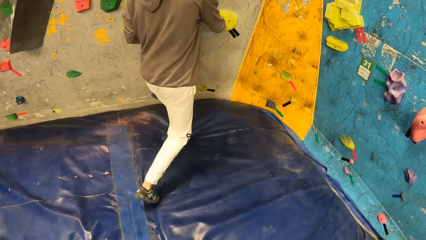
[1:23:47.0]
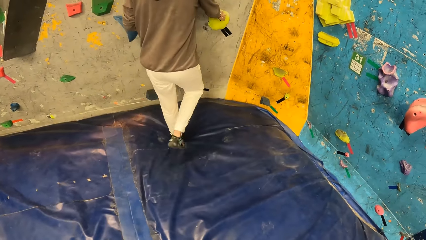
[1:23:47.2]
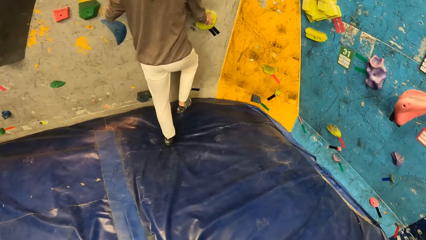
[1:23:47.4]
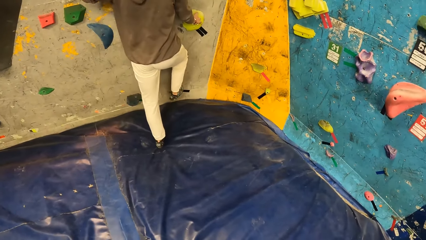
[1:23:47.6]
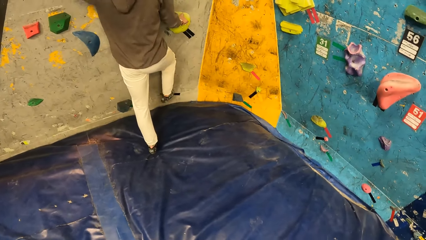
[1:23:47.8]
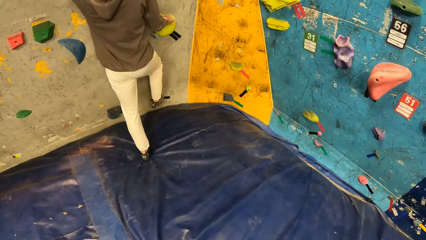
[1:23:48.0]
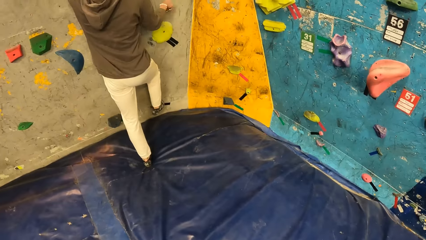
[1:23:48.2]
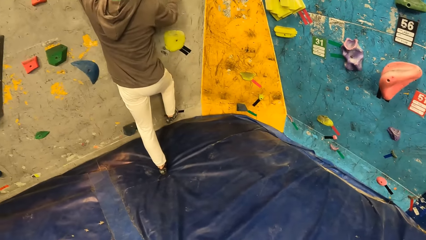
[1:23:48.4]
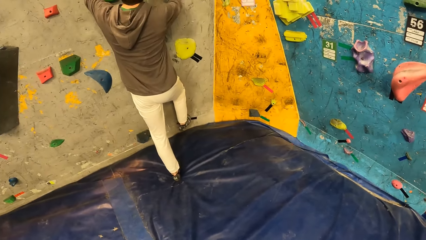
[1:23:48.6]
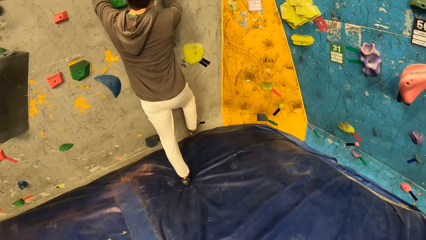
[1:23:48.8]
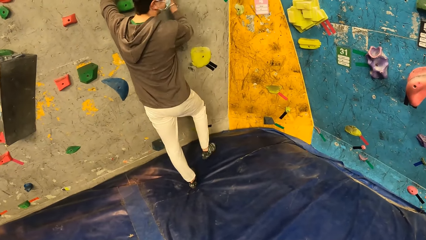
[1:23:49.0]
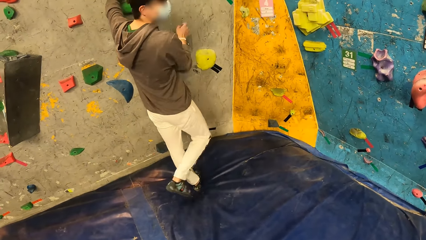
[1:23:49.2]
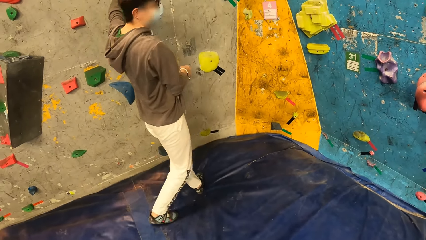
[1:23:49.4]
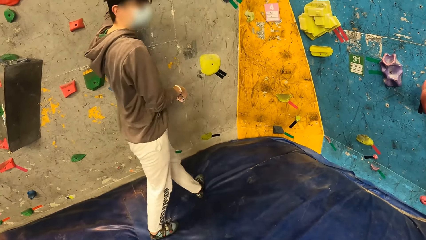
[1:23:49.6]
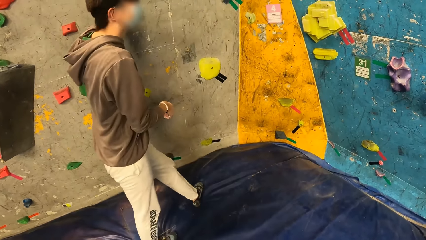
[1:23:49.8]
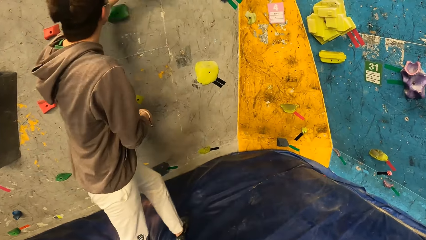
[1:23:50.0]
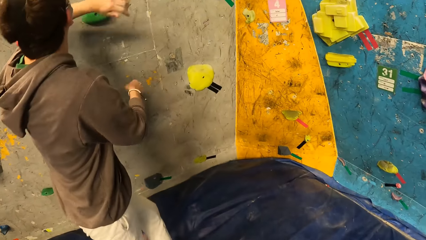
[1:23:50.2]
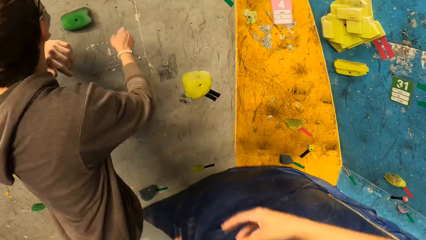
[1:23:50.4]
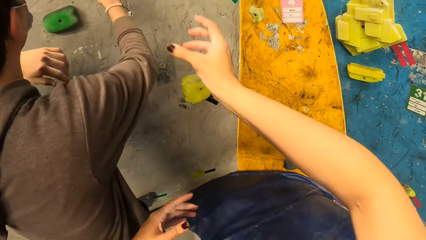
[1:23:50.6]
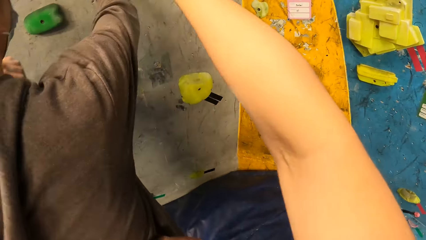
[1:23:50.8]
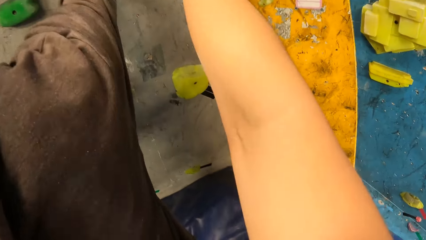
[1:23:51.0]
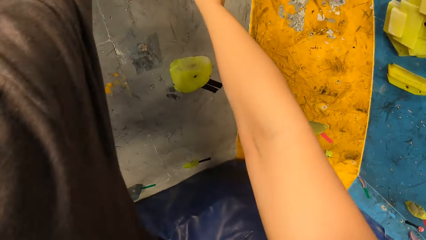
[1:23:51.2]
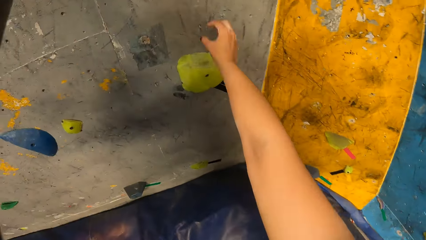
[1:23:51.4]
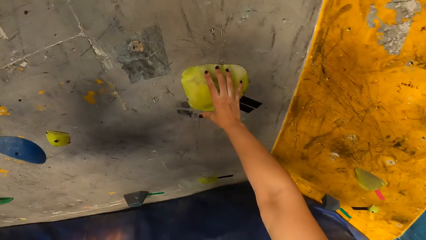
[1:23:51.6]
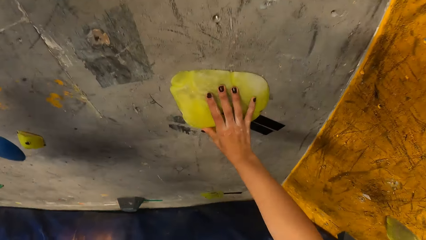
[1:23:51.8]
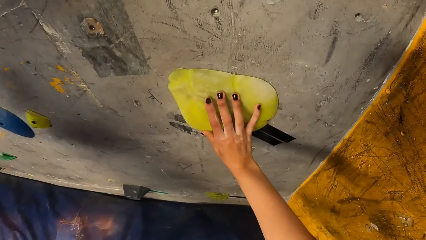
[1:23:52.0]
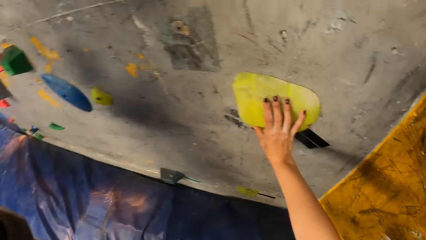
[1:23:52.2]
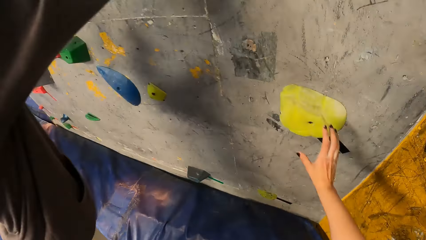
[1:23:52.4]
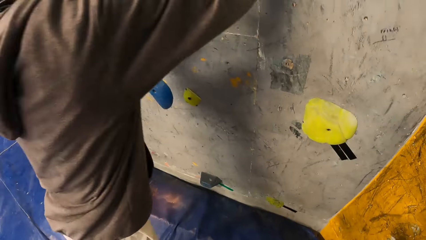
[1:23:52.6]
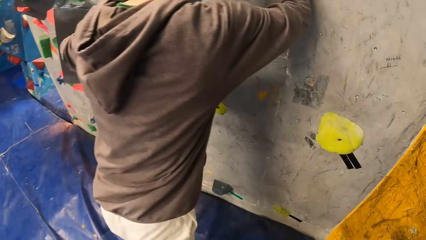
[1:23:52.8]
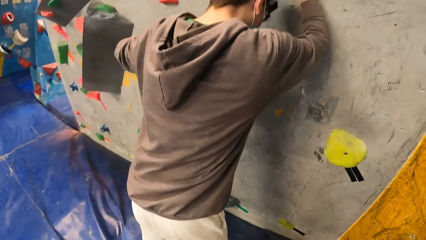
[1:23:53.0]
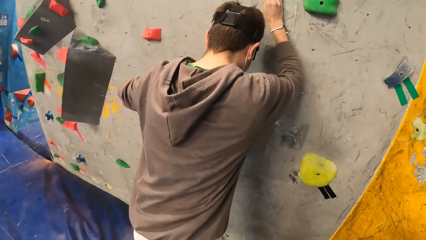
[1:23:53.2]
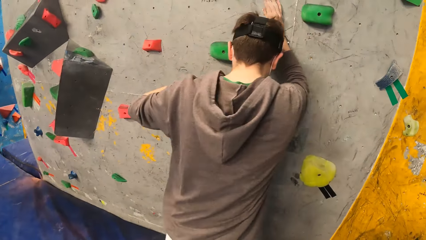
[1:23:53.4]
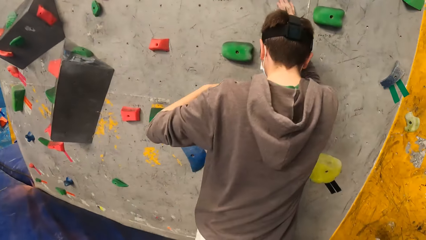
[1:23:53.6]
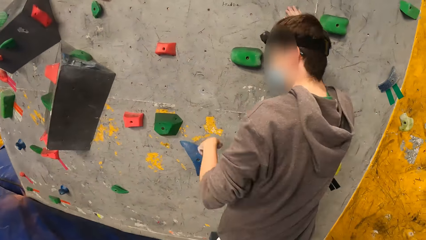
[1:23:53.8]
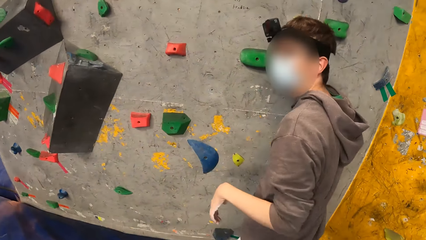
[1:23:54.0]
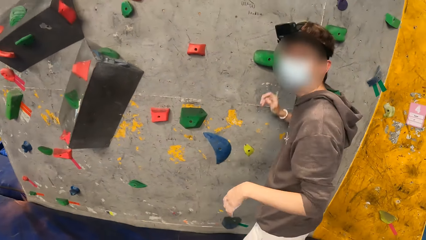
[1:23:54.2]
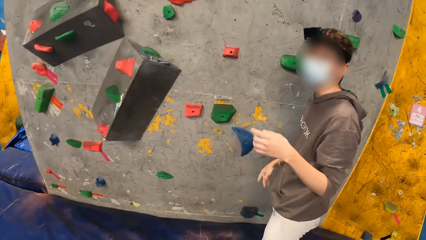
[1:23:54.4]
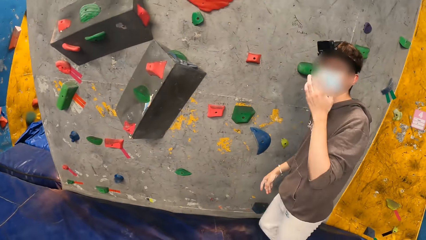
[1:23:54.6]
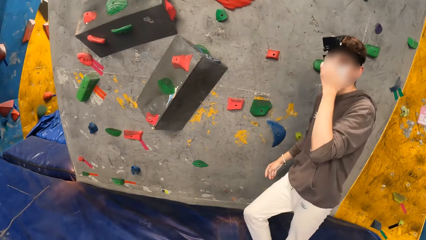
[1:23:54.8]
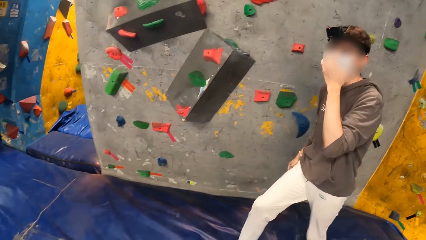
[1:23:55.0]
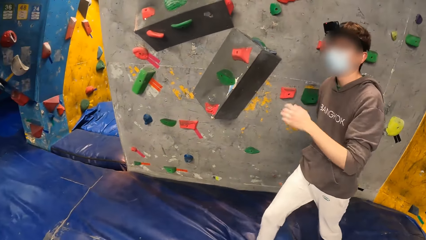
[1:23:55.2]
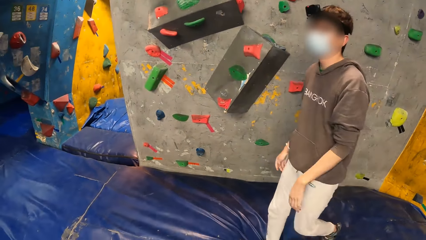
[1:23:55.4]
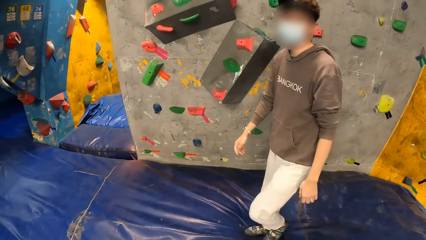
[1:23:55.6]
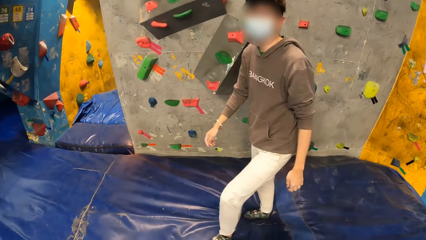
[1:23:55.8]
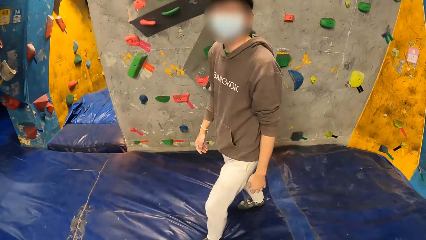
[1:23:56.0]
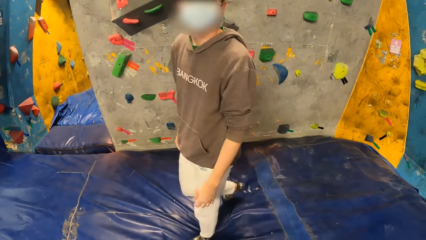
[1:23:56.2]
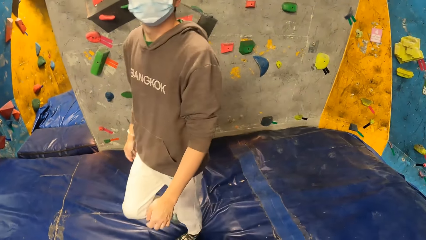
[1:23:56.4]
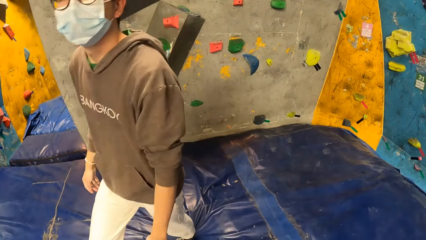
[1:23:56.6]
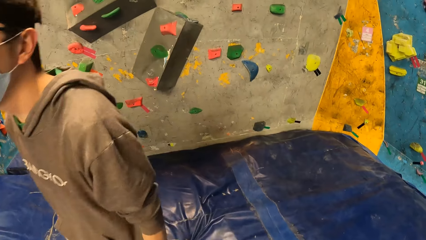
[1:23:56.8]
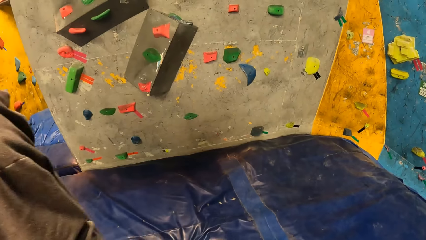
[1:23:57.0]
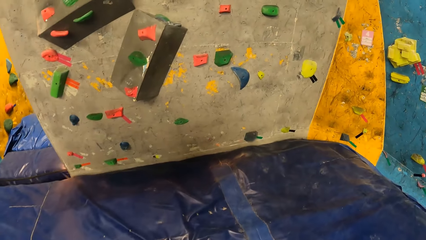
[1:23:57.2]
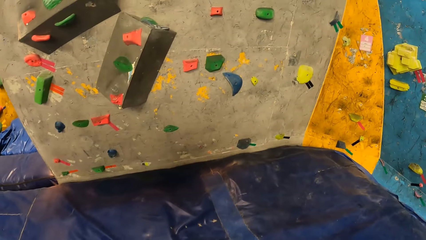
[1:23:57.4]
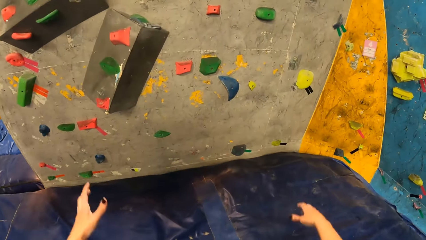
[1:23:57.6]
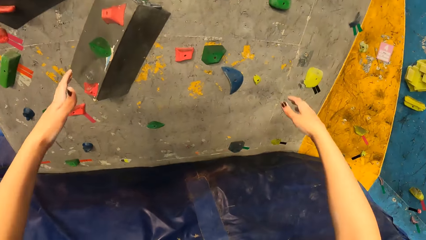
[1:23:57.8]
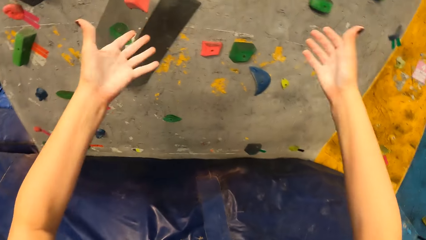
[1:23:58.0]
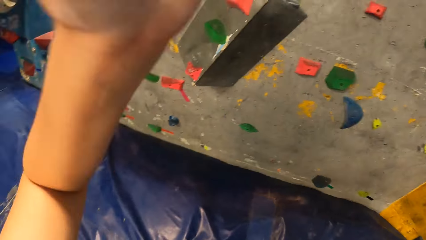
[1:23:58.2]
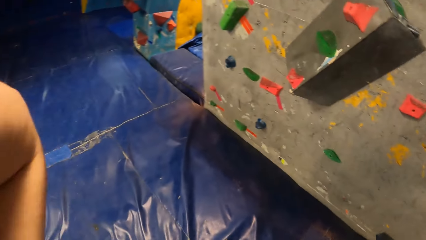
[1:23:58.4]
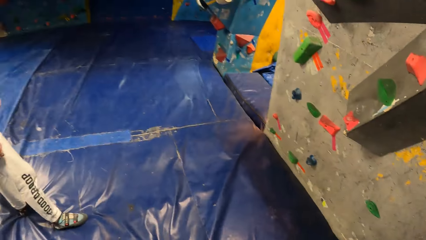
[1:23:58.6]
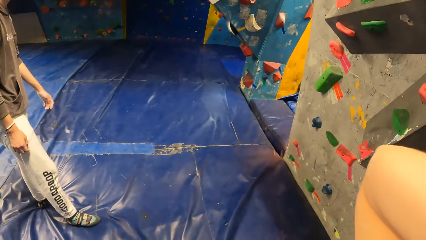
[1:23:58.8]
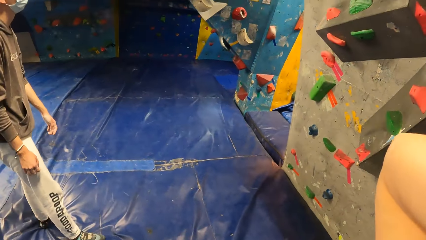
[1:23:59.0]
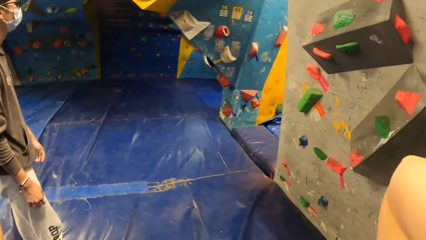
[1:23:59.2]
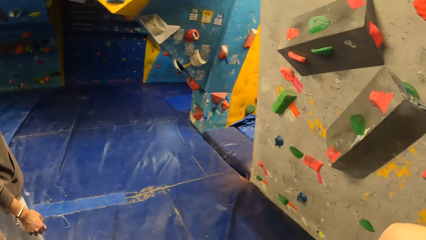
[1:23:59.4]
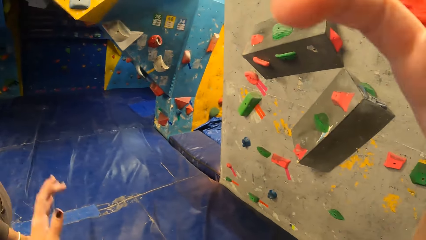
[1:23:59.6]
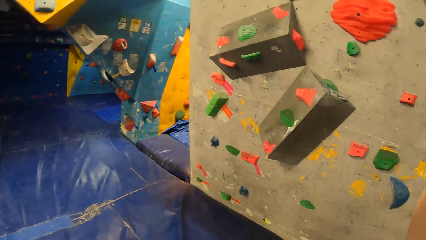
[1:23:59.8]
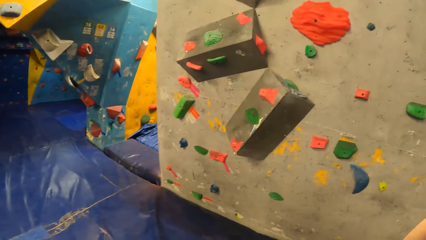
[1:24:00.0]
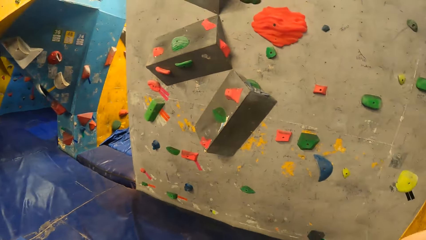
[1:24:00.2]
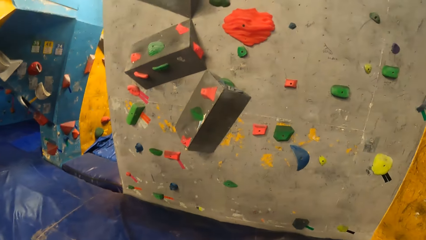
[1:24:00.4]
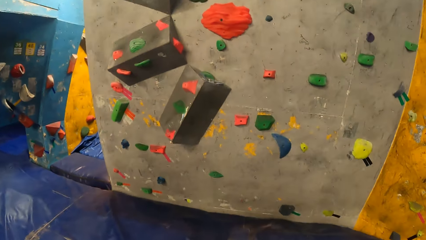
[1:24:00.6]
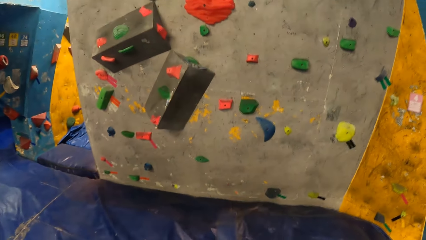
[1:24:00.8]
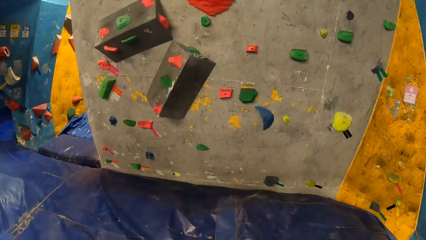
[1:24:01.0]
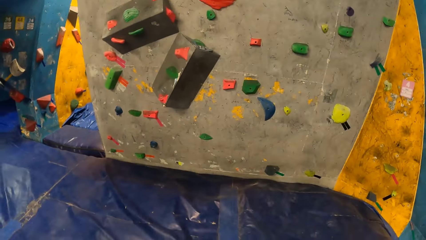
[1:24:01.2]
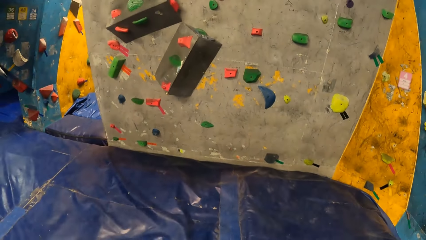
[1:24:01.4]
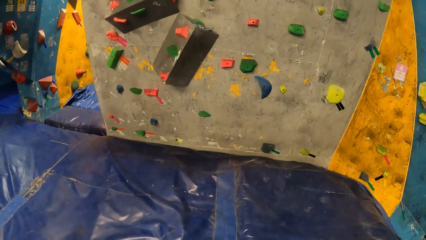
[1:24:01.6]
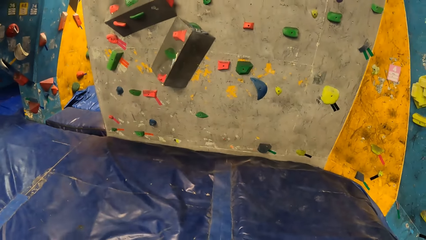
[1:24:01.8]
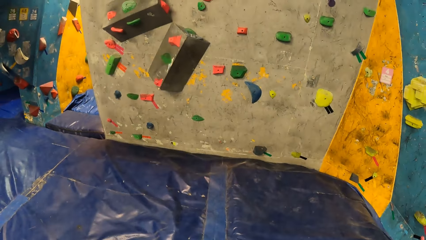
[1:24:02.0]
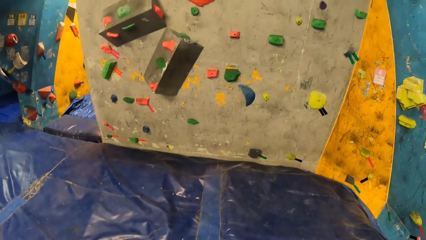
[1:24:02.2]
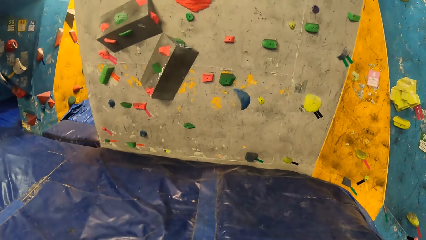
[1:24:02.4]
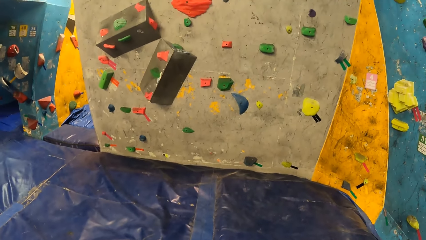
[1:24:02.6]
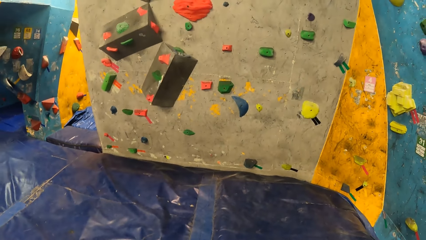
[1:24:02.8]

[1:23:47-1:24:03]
A man touches a climbing hold on the wall in the wall climbing gym with his right hand. The camera wearer touches the climbing hold on the wall in the wall climbing gym with her right hand. She converses with the man.
